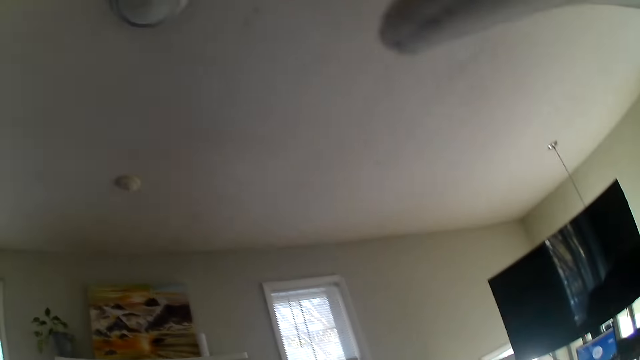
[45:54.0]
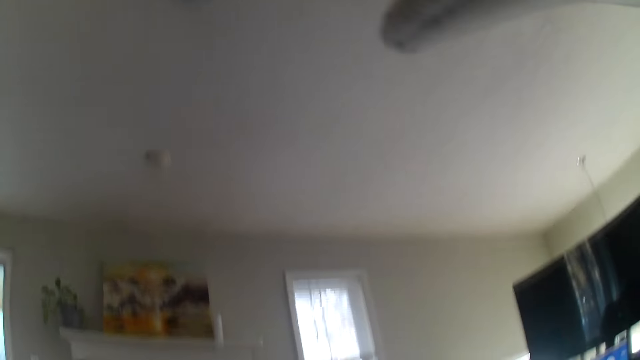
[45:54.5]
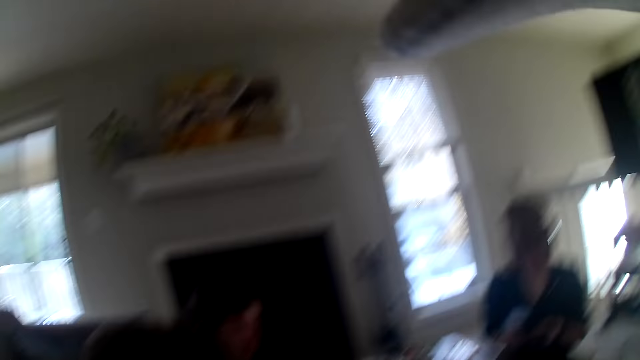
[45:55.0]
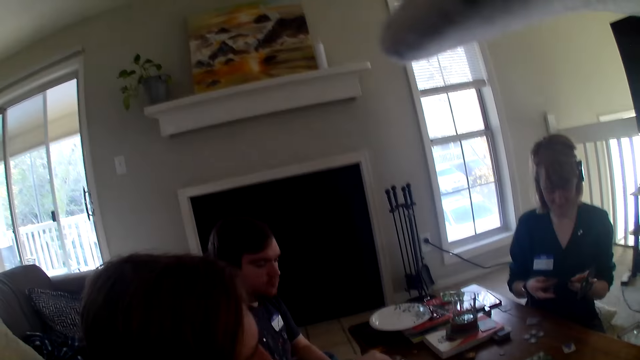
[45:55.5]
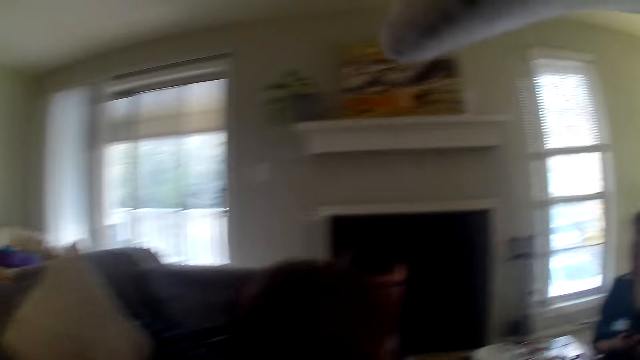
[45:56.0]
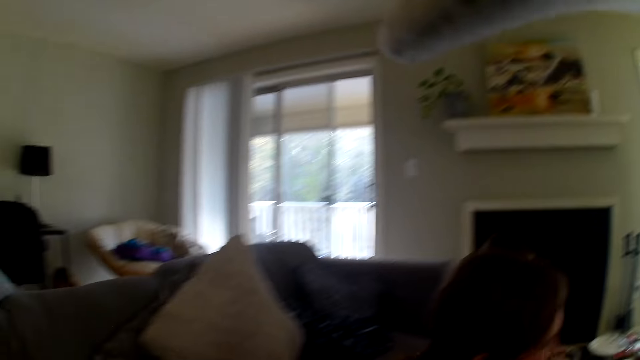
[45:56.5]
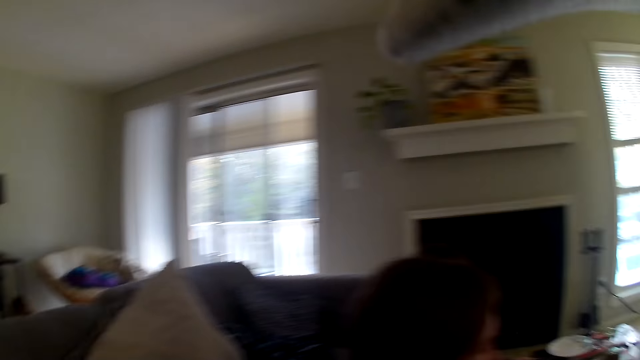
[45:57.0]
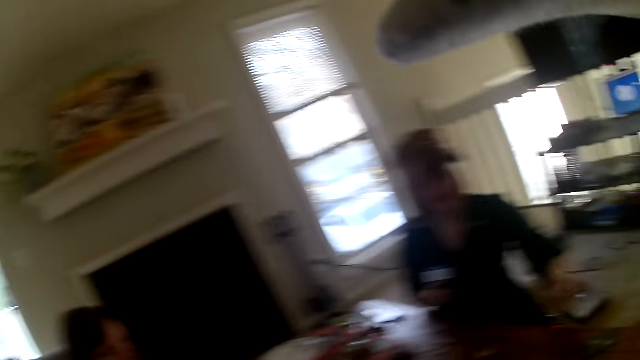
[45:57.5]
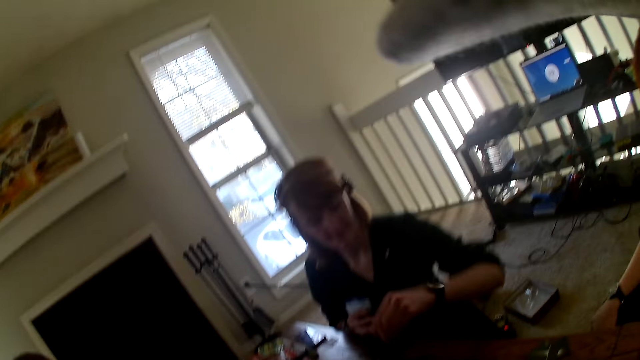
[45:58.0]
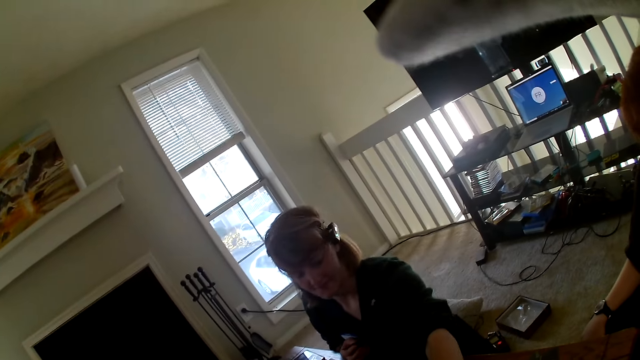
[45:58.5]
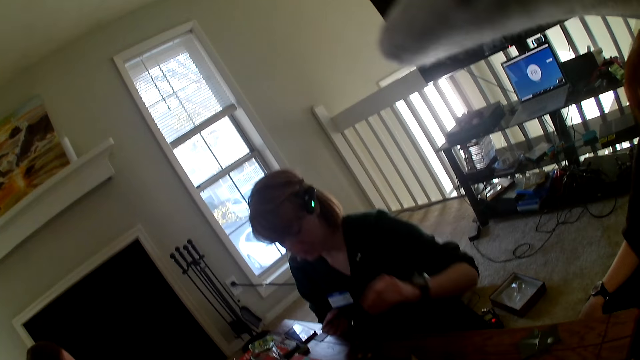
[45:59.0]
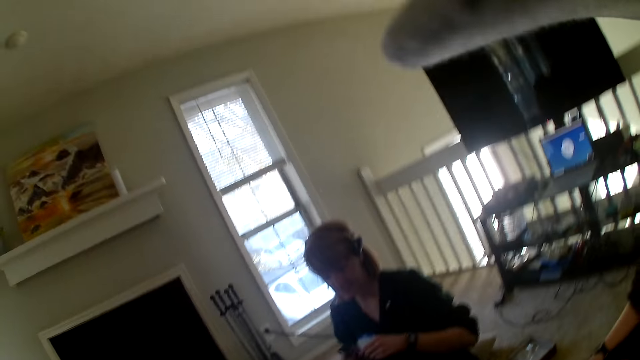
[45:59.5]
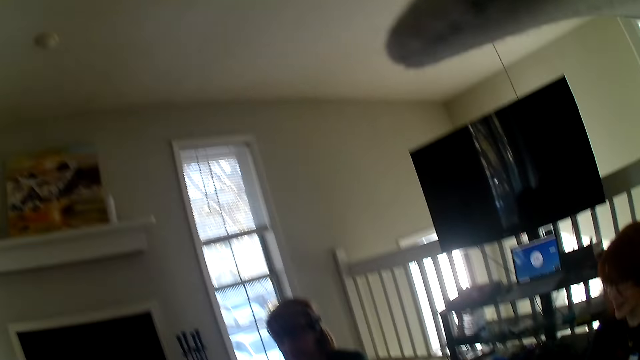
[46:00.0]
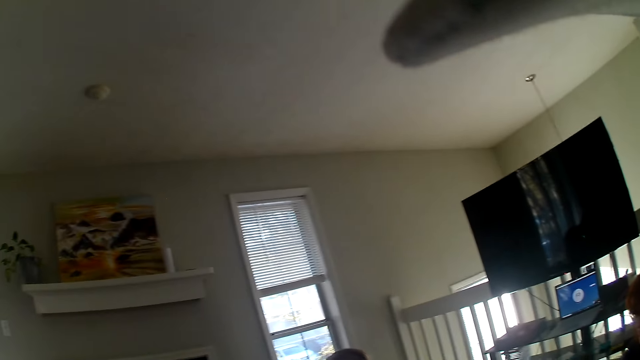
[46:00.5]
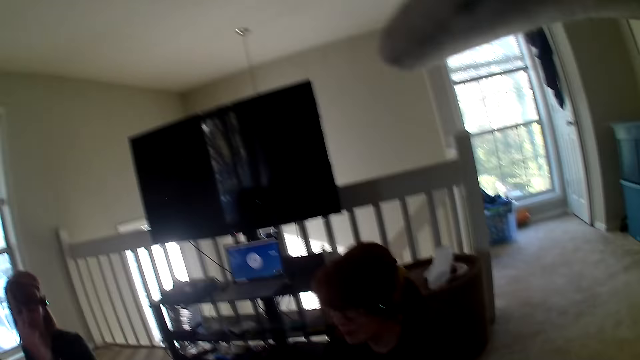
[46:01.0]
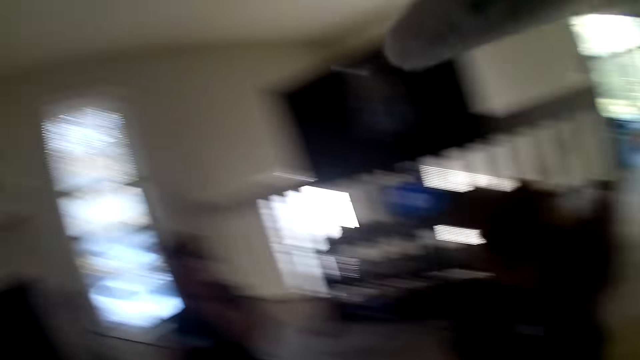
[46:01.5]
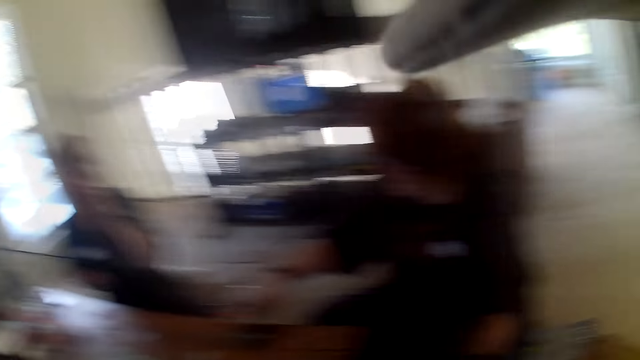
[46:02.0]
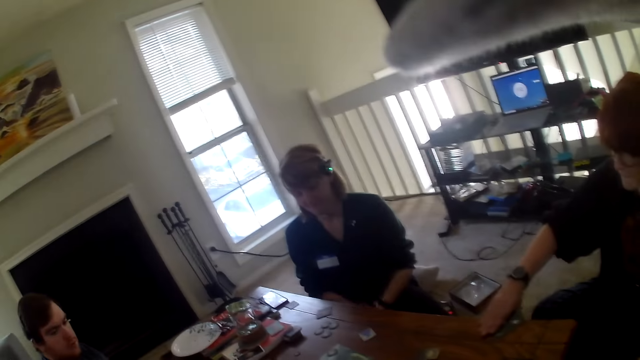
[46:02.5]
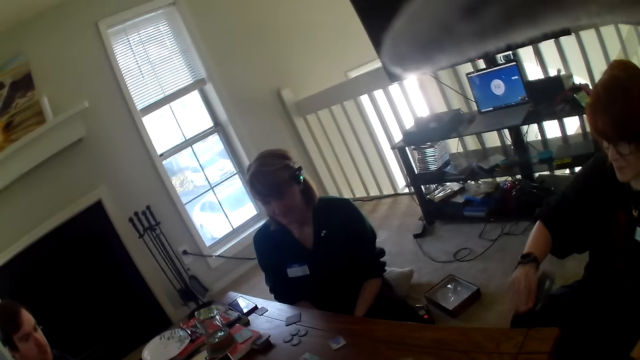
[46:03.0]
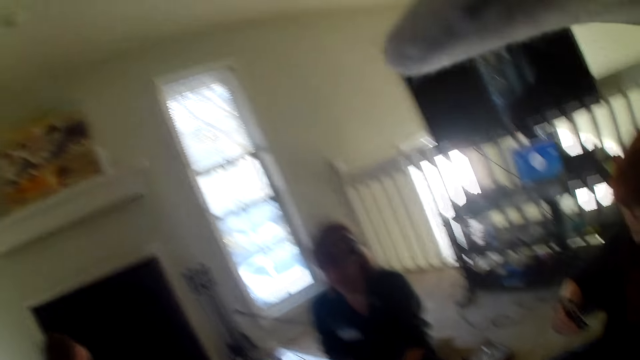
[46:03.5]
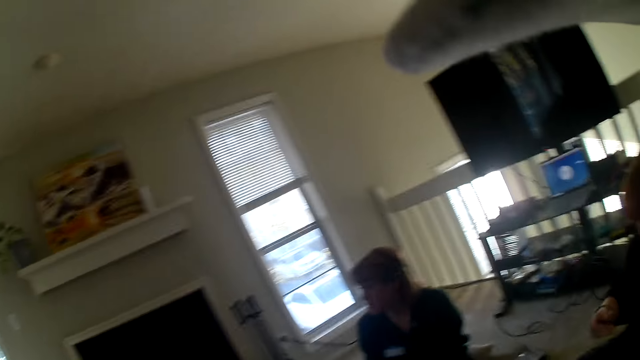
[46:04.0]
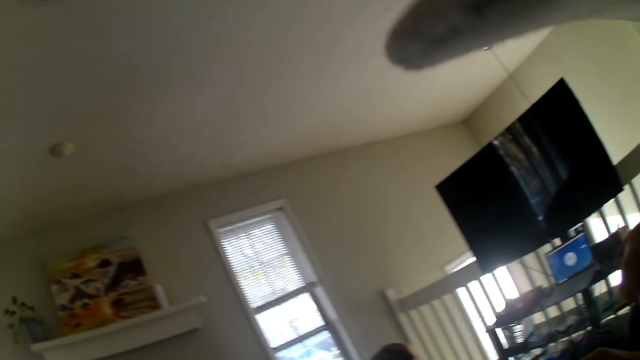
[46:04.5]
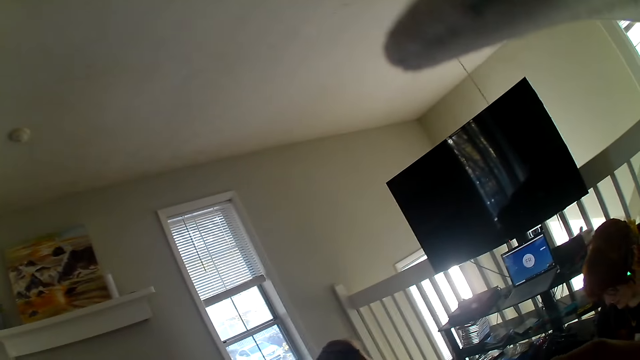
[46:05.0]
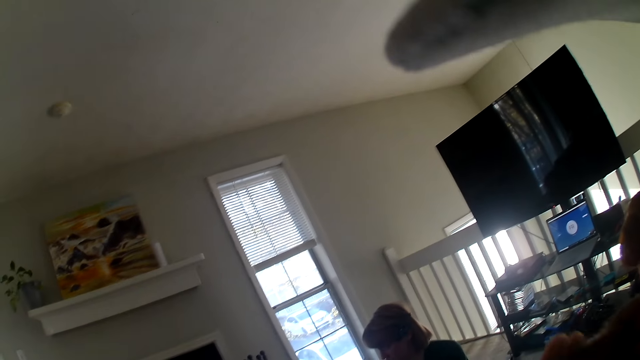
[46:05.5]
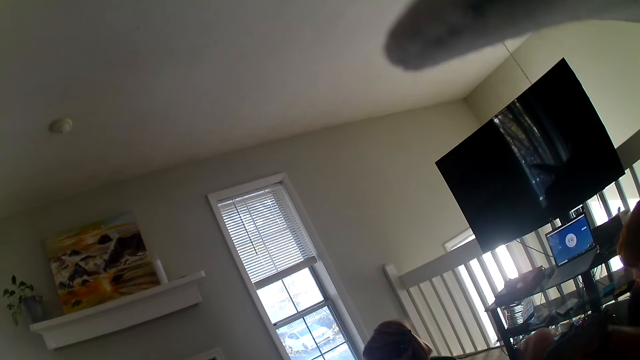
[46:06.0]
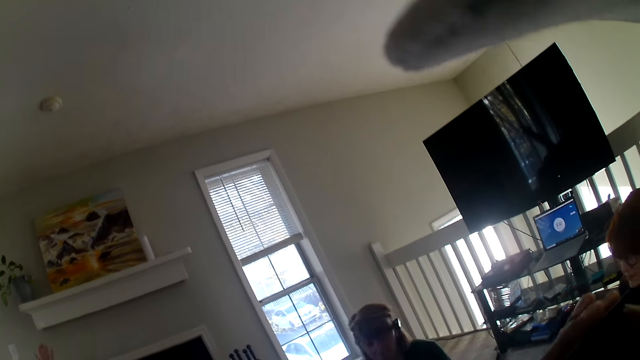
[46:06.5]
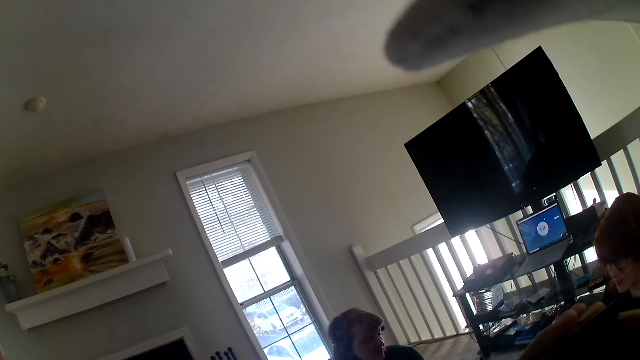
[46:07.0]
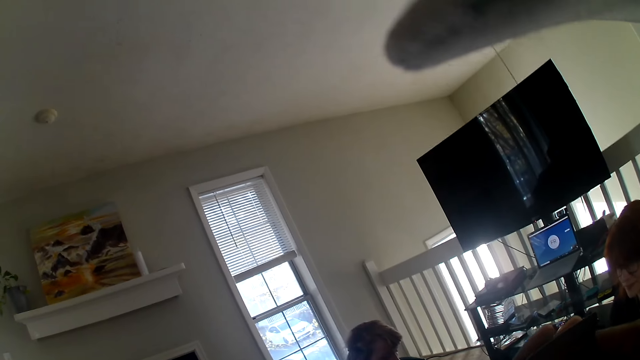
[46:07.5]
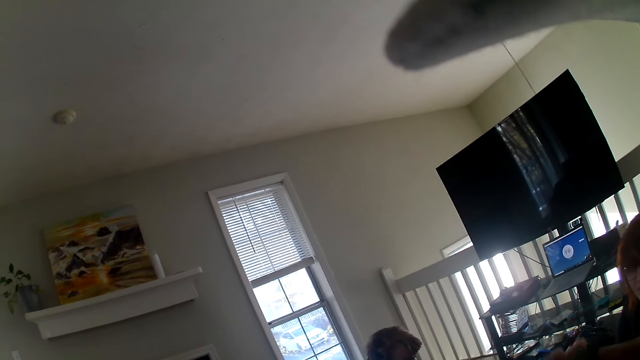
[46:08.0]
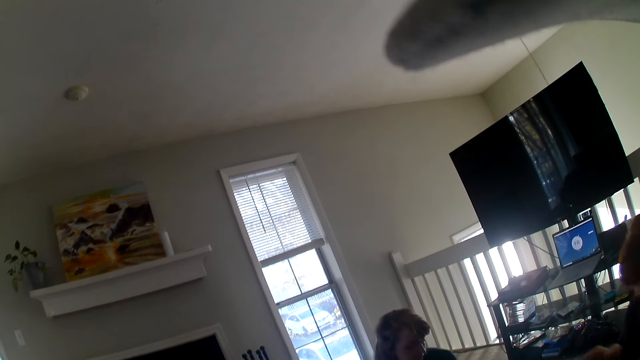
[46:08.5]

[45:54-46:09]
A person places the card on the table. A woman looks at her cards. The camera wearer looks around the room. Another woman lifts cards from the table. The camera wearer looks around the room.

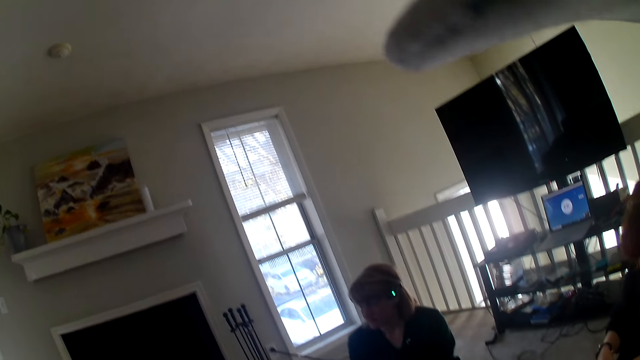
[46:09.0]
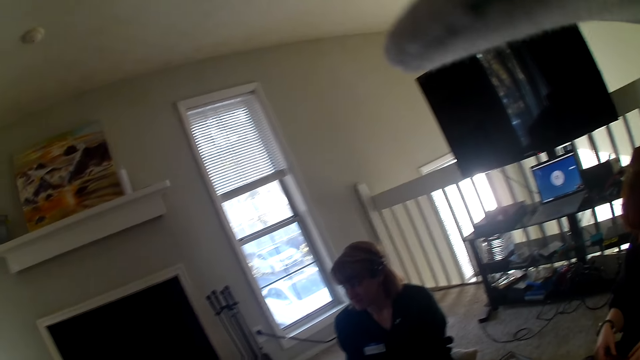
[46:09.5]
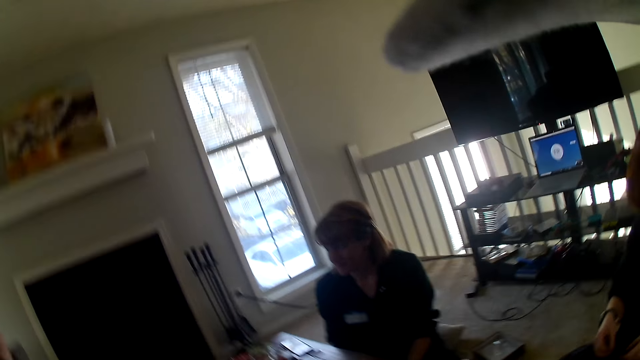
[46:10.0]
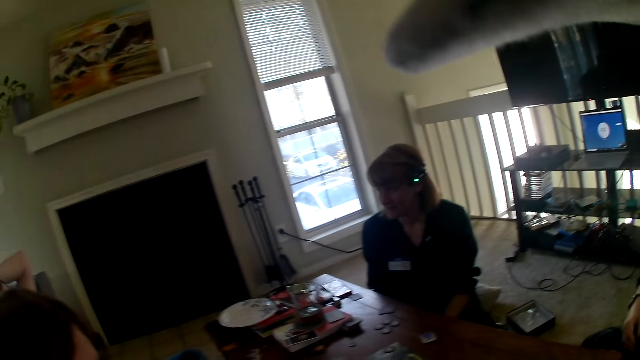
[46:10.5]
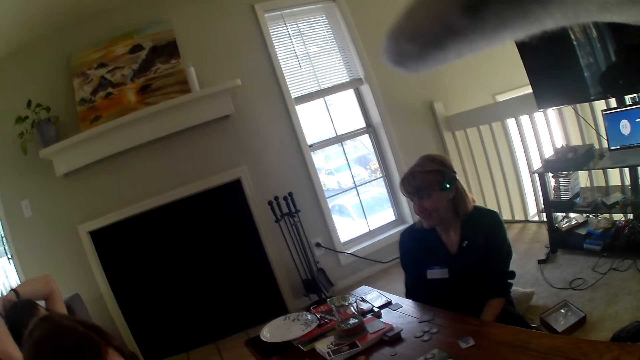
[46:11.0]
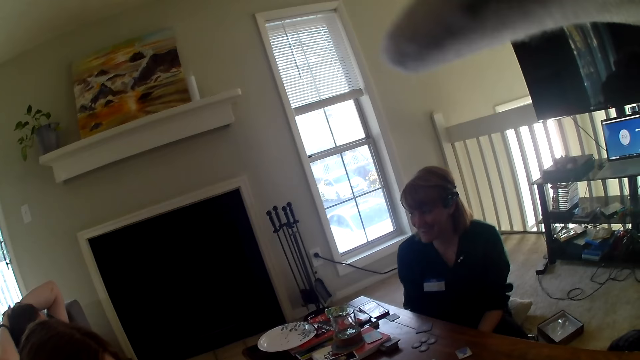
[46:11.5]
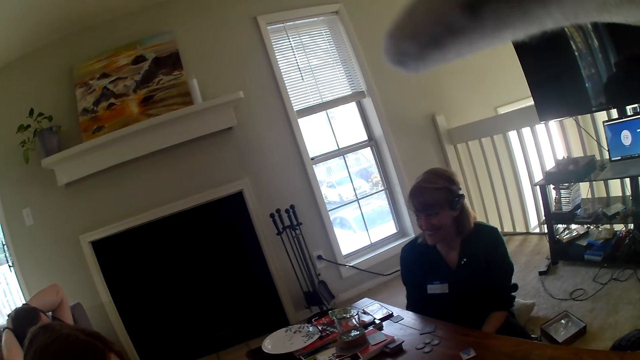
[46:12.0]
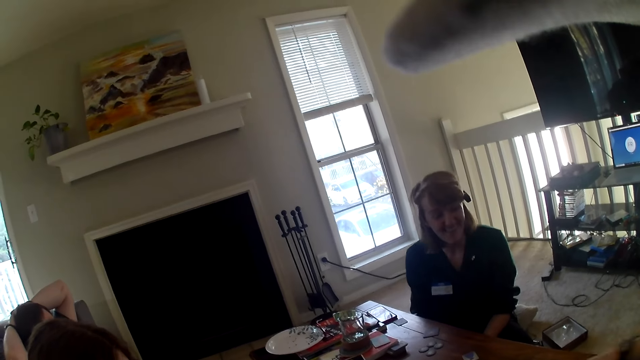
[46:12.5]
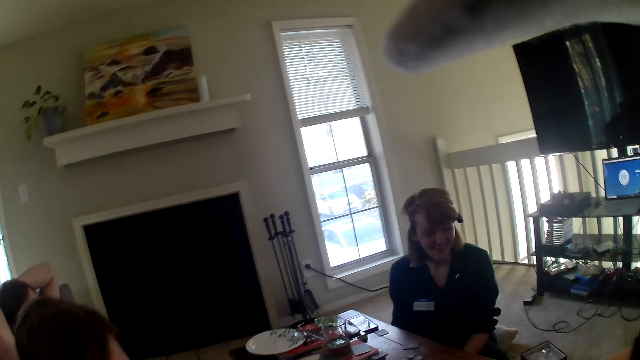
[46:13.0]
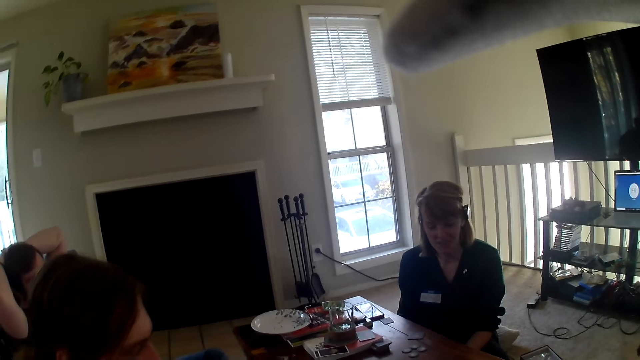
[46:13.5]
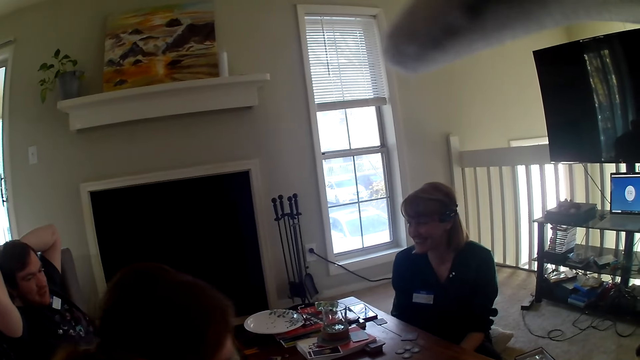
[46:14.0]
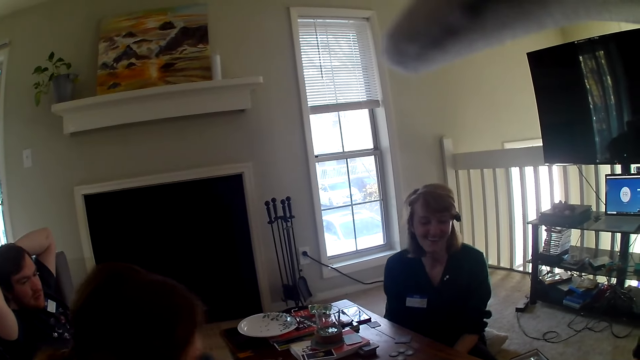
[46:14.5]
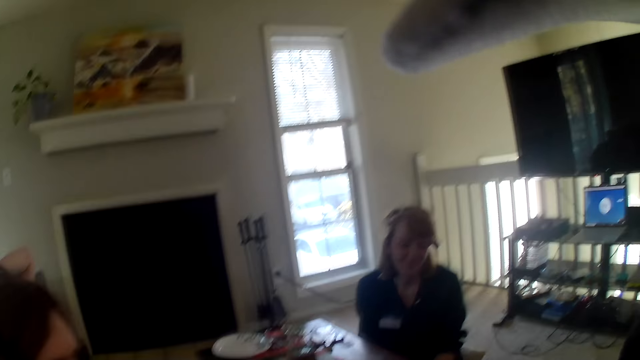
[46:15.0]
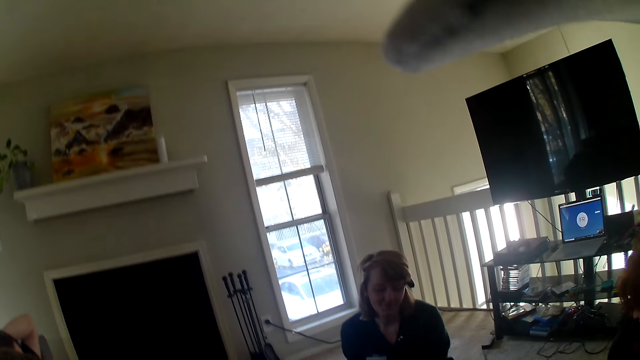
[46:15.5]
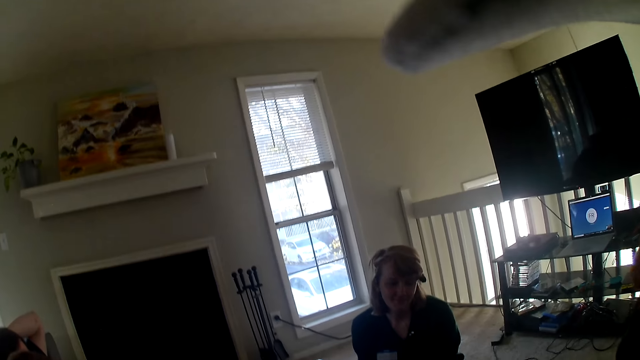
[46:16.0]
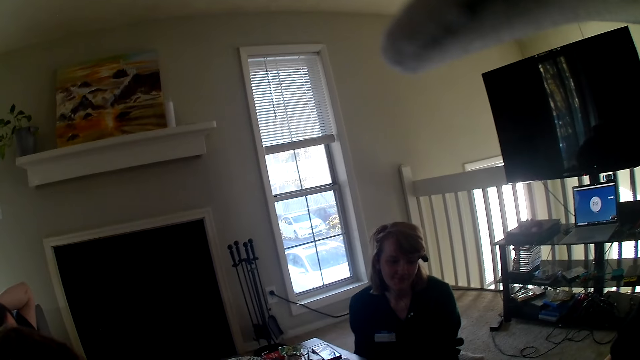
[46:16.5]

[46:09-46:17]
The camera wearer looks around the table. A person places the card on the table.
